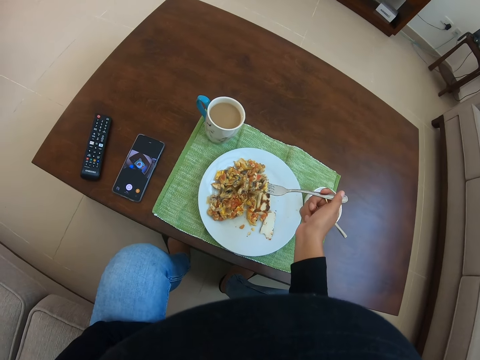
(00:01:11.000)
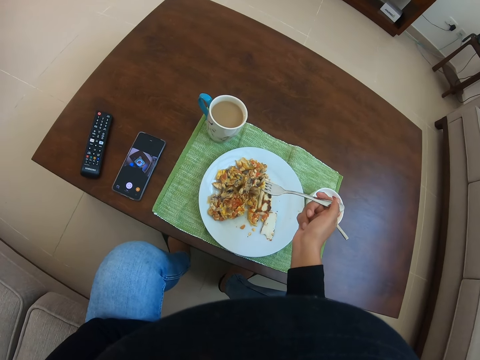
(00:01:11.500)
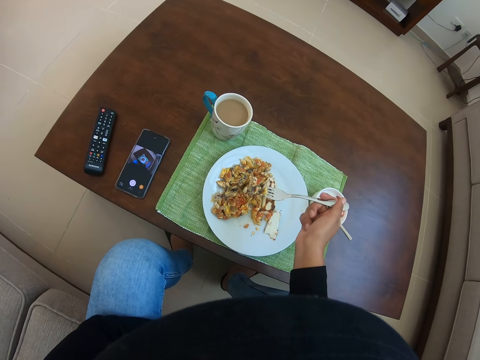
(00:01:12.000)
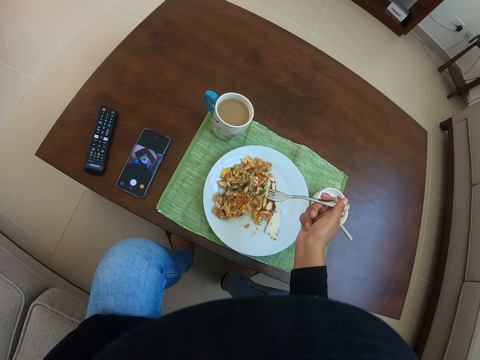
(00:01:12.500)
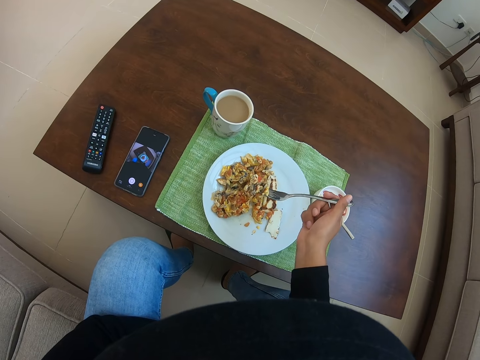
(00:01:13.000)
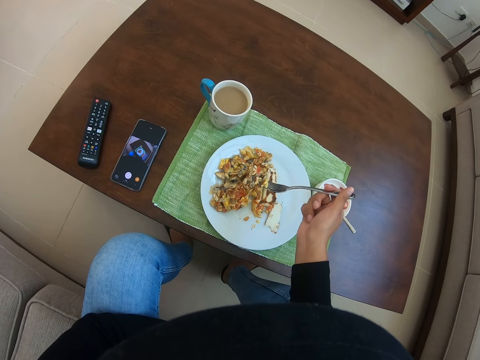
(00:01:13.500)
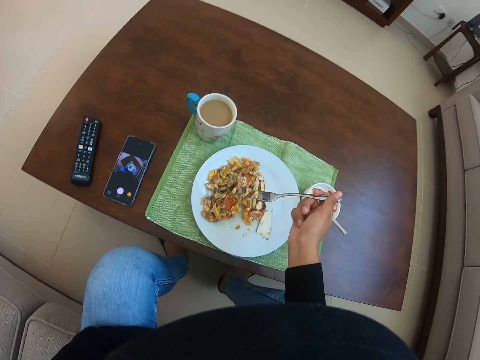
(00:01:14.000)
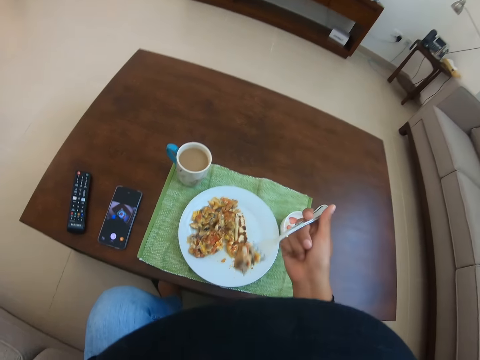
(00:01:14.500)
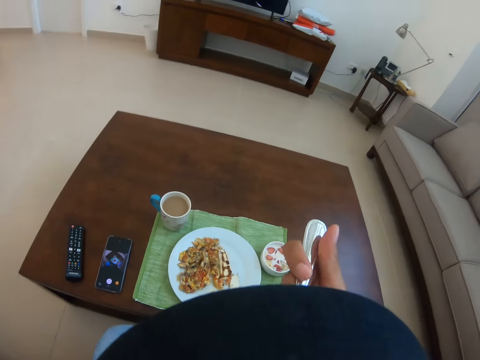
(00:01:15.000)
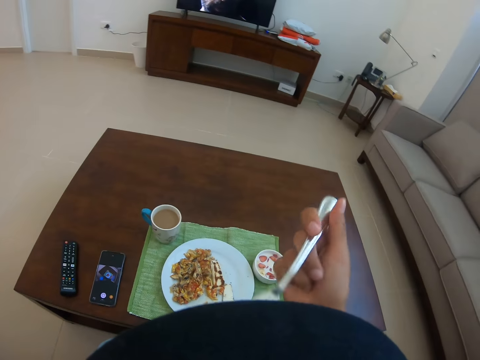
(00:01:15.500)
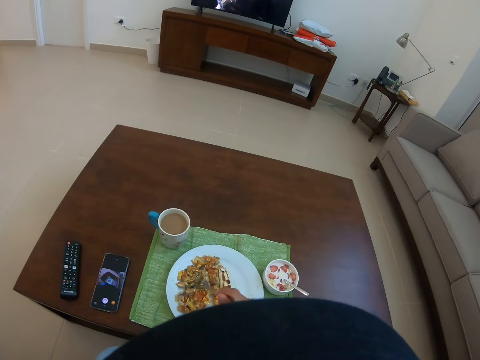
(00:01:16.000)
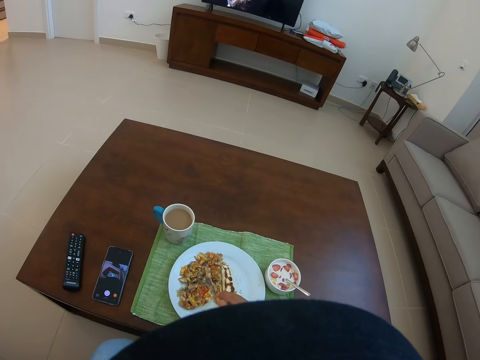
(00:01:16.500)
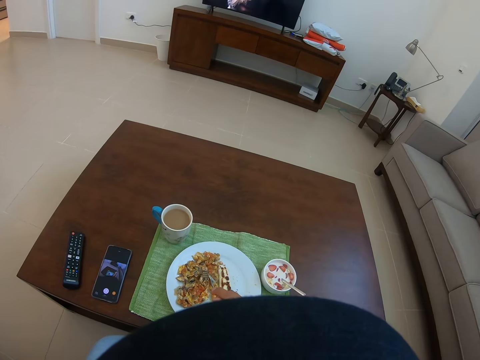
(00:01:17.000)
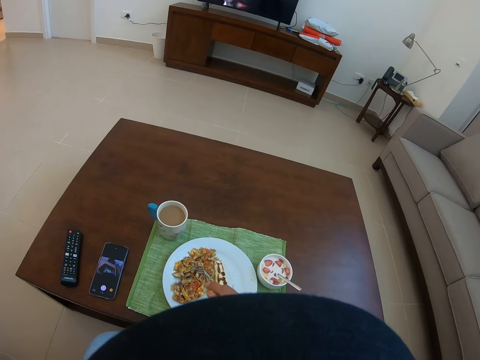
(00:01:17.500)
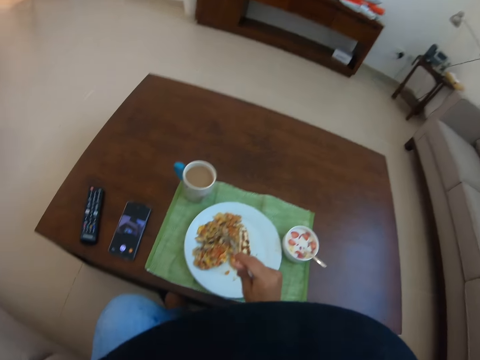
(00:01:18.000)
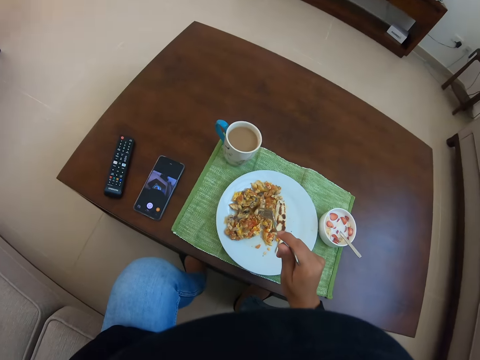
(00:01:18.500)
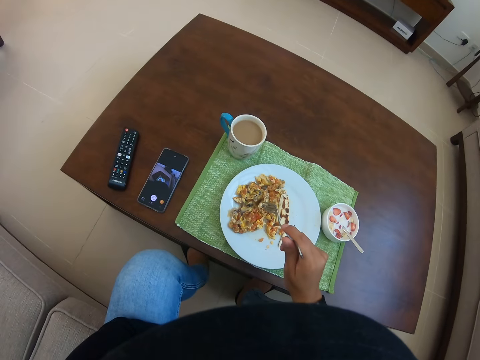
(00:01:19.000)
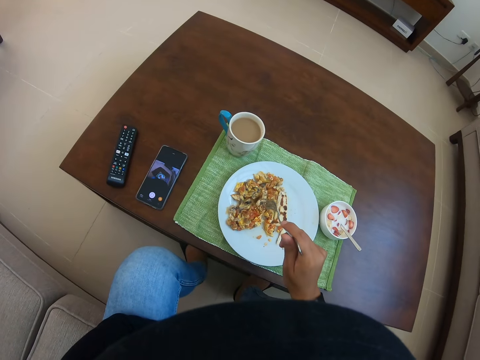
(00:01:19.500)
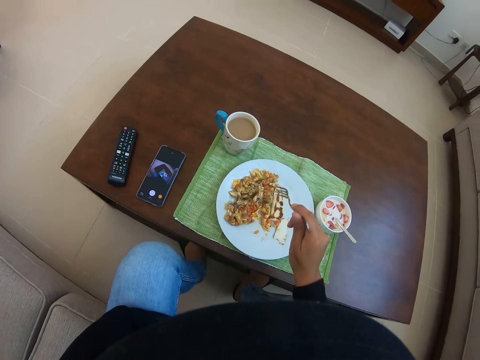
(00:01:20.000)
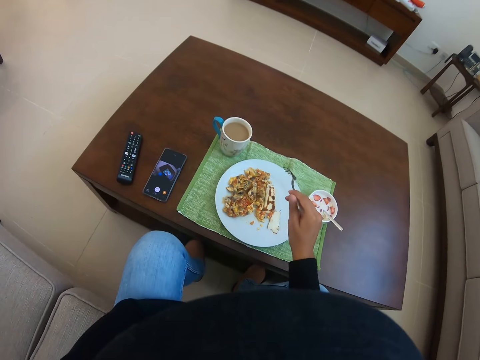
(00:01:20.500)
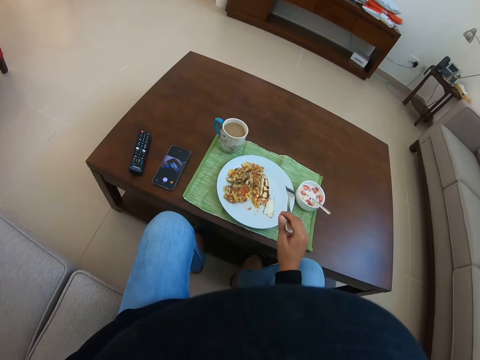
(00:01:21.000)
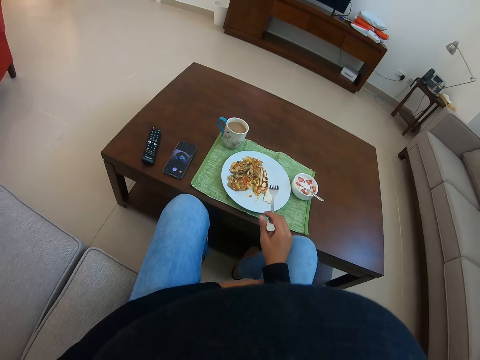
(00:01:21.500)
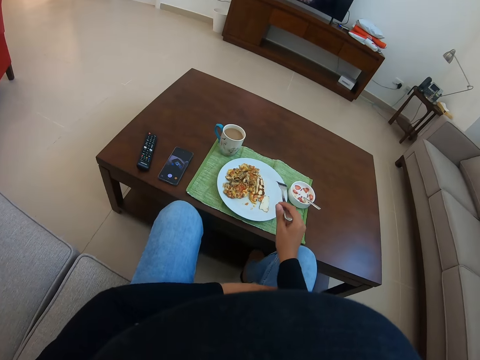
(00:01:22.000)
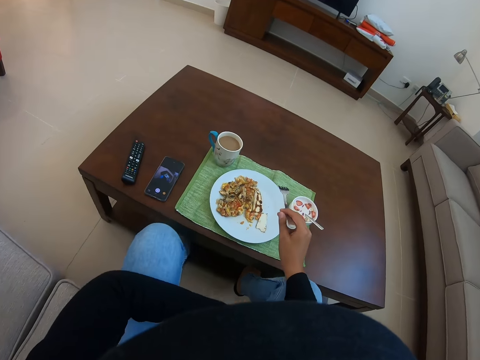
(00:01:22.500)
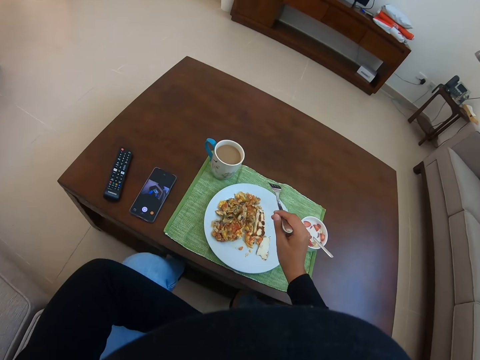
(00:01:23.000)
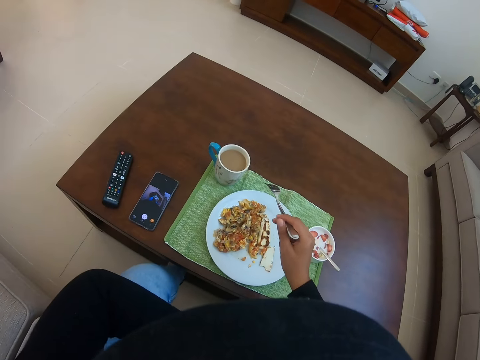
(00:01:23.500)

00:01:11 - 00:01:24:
The camera wearer eats something. They pick something with a fork. They stare at the plate.

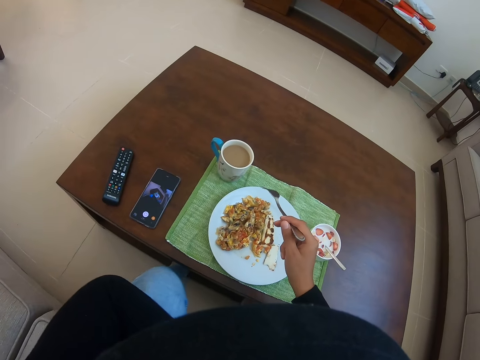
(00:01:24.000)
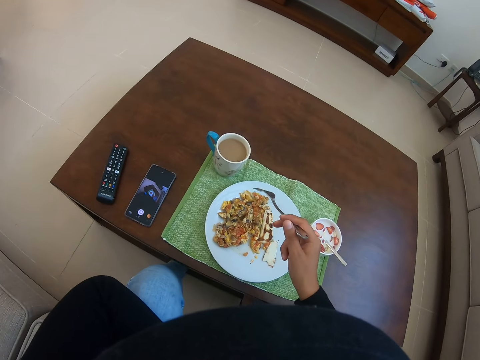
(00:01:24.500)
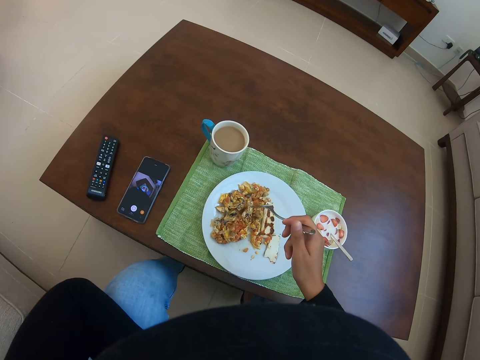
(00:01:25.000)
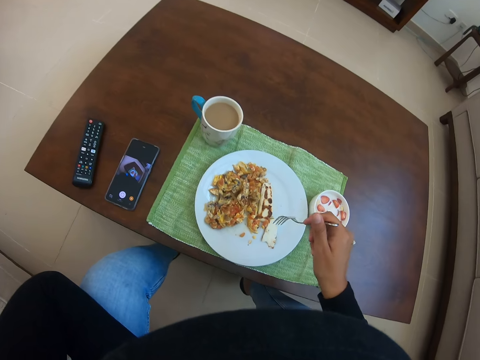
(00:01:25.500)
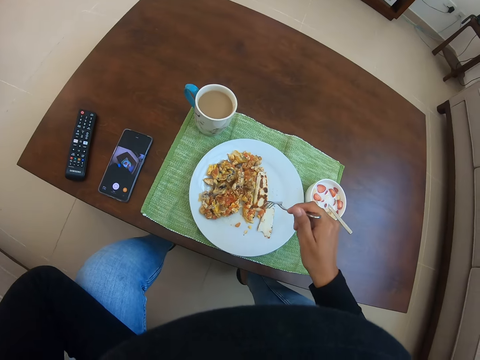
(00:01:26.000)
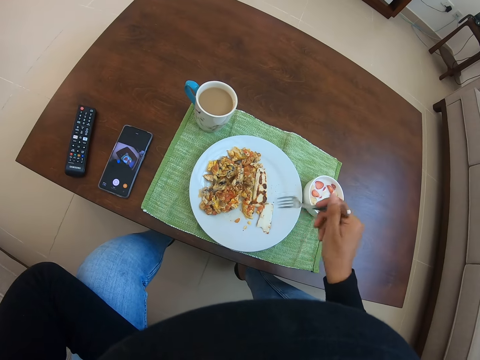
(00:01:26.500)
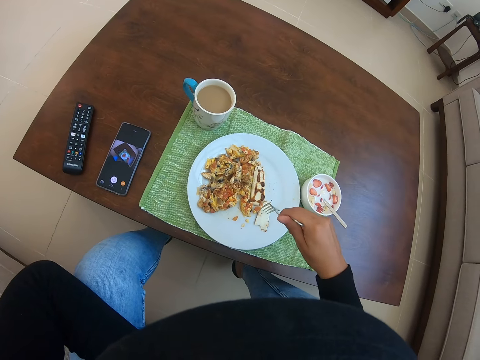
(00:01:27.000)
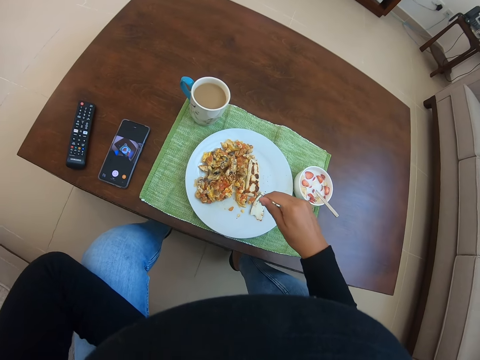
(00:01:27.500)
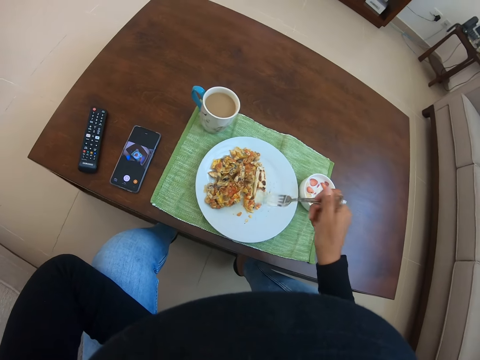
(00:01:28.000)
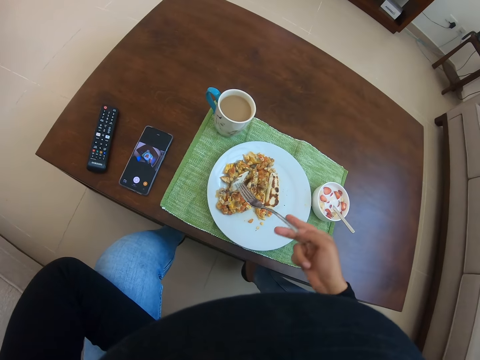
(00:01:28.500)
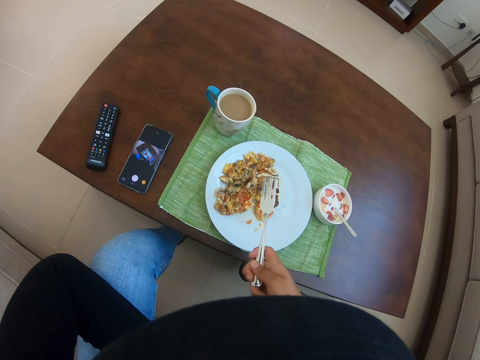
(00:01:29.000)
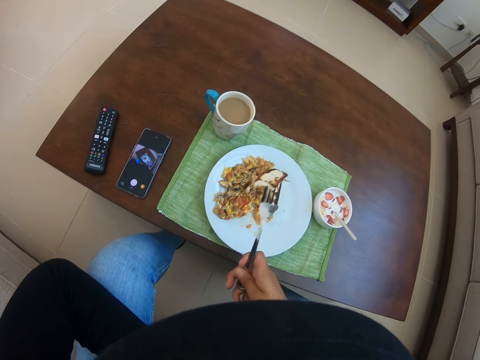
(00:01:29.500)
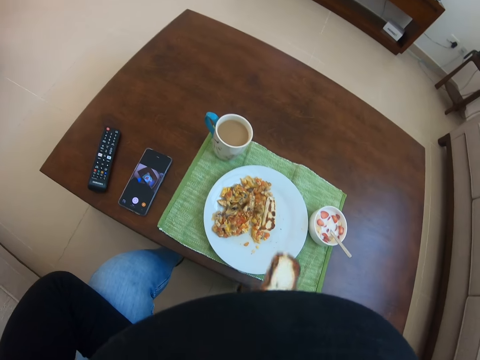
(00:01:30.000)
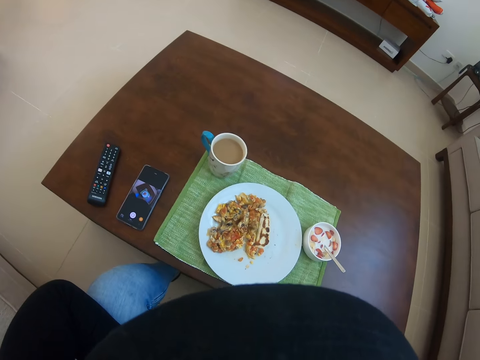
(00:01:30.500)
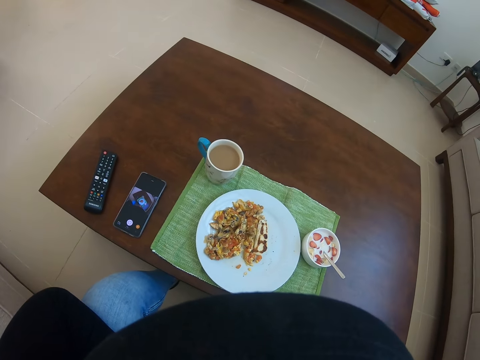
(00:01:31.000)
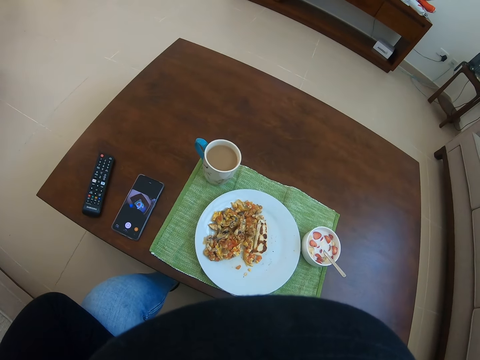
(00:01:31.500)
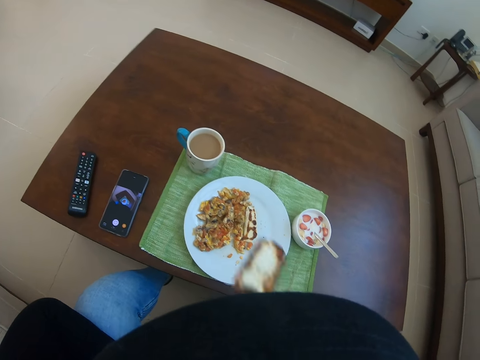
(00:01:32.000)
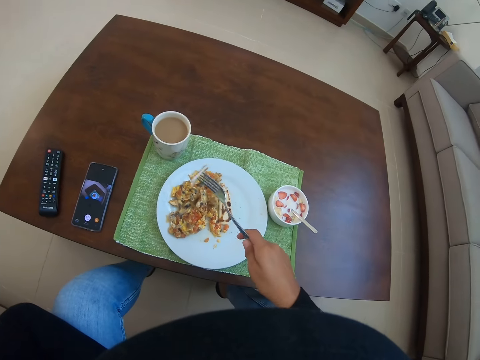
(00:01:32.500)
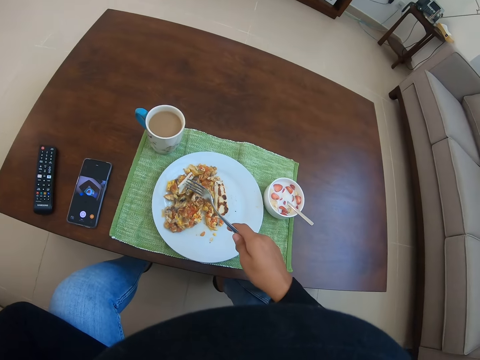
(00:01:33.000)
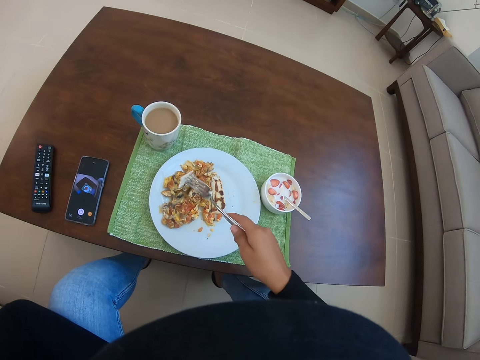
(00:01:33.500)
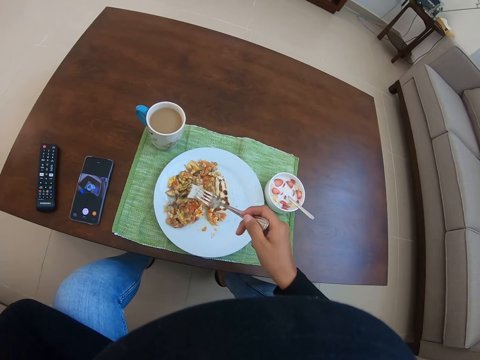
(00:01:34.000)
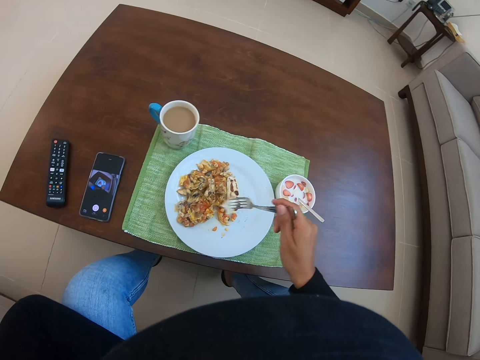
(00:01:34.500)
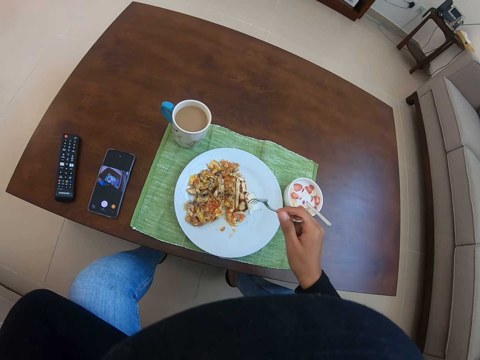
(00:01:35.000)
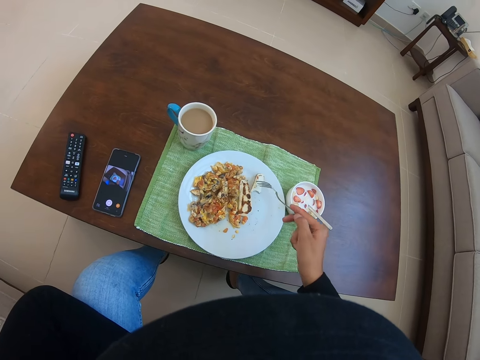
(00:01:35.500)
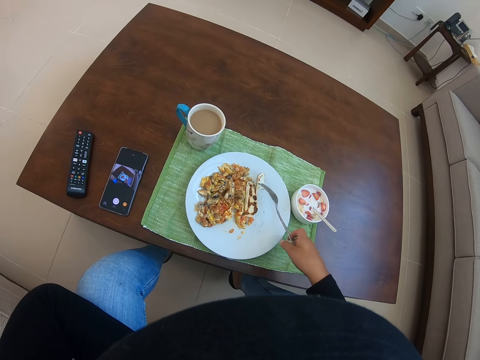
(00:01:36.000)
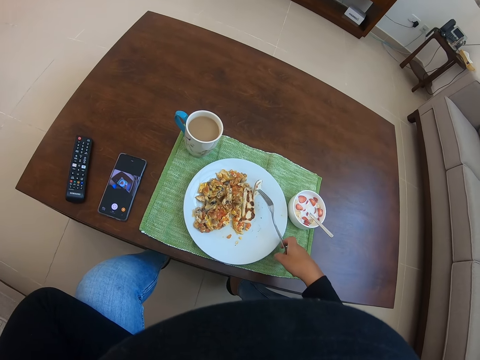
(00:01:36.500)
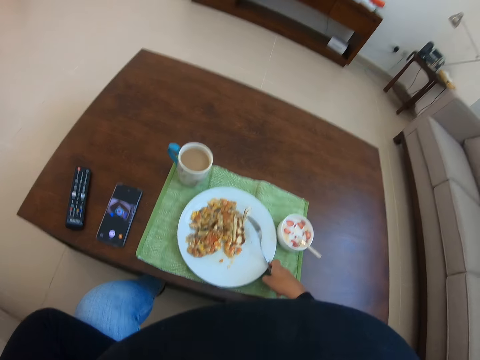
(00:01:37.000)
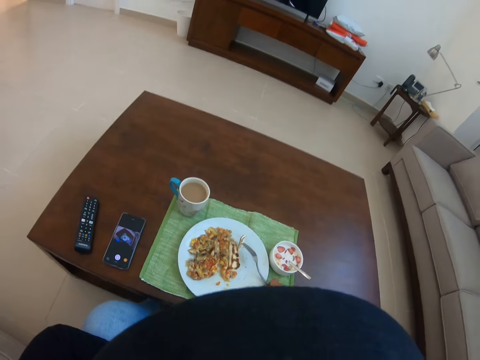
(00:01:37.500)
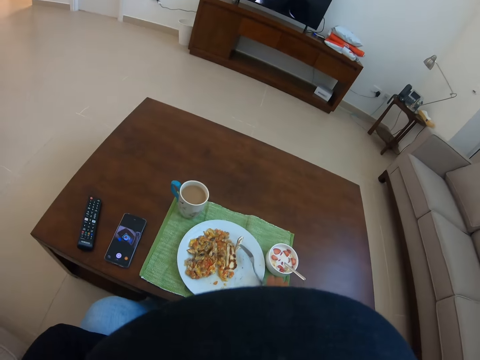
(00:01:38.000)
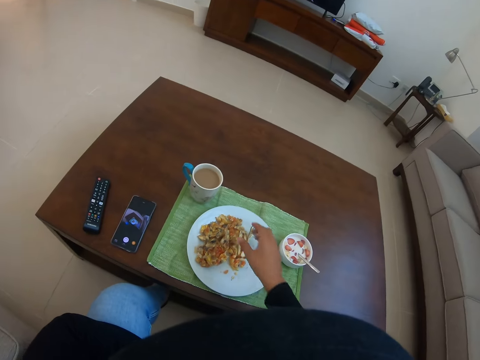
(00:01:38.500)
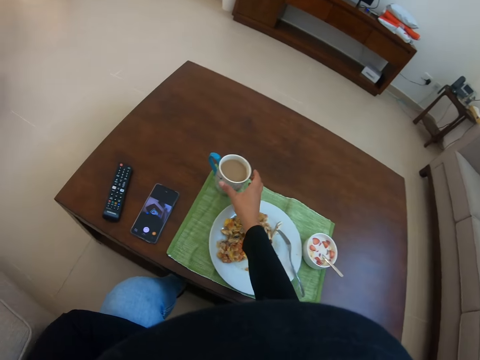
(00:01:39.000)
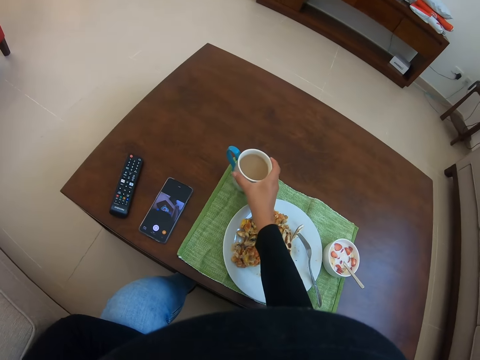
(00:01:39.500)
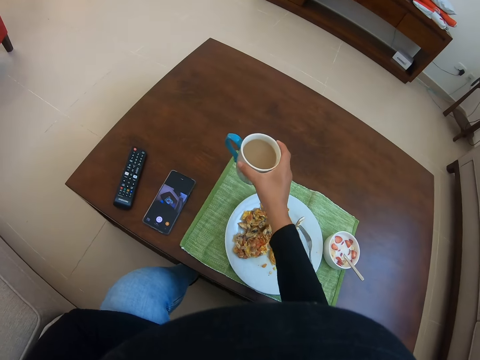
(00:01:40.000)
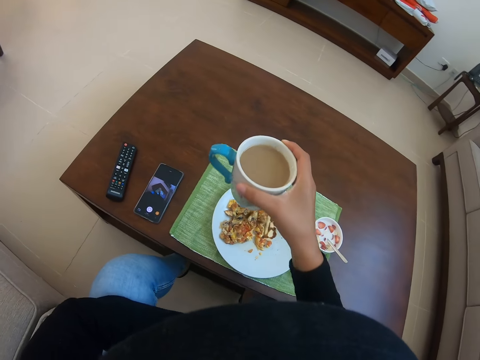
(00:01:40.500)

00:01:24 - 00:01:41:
The camera wearer eats food from the plate. They eat something. They pick something with a fork. They place the fork on the plate. They pick up a cup of tea.
